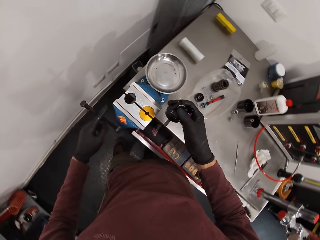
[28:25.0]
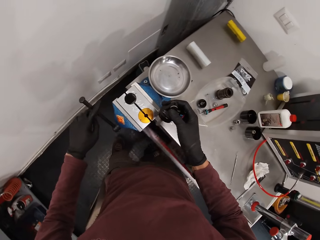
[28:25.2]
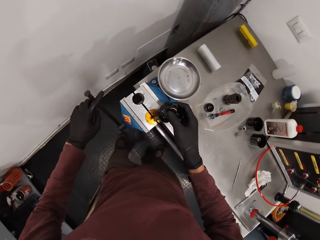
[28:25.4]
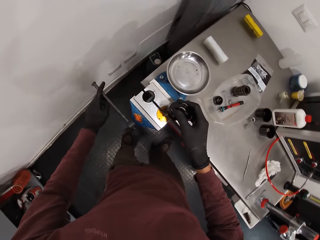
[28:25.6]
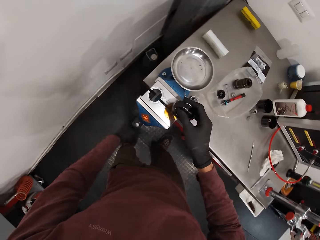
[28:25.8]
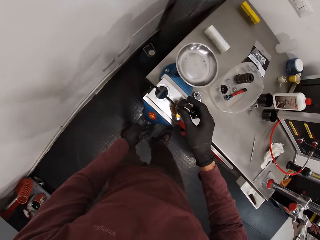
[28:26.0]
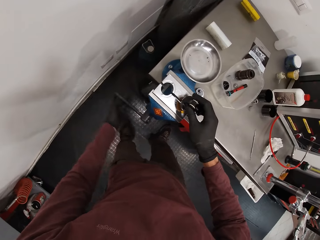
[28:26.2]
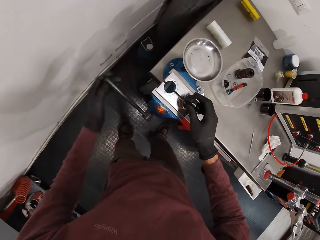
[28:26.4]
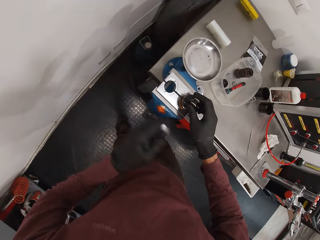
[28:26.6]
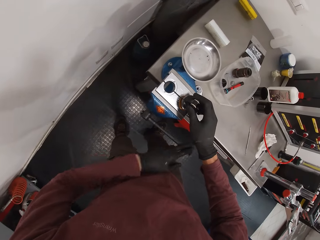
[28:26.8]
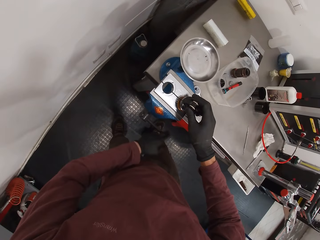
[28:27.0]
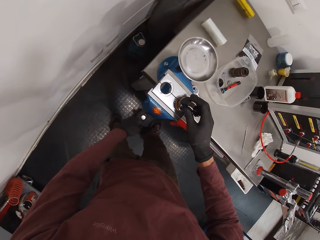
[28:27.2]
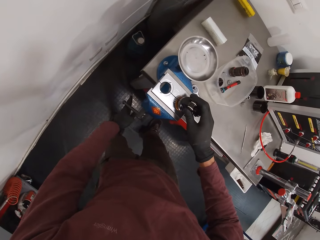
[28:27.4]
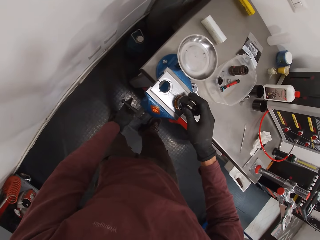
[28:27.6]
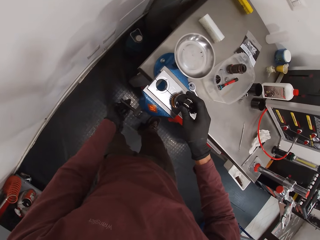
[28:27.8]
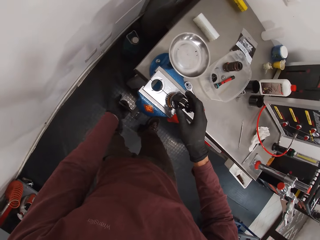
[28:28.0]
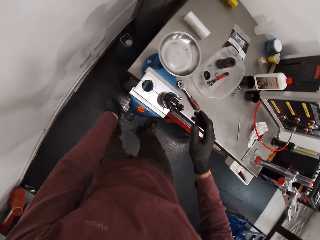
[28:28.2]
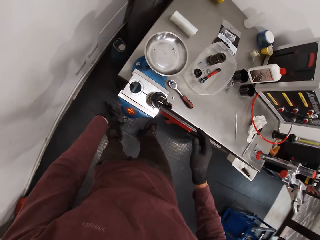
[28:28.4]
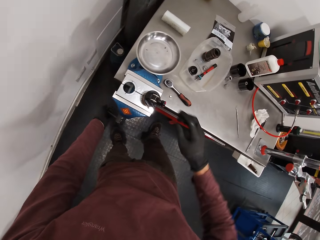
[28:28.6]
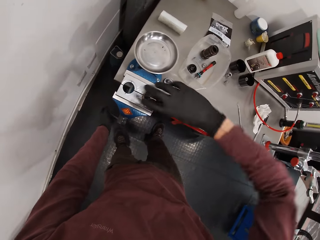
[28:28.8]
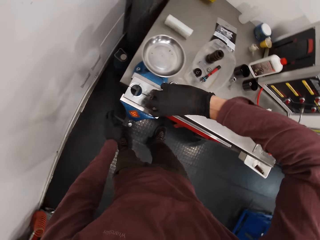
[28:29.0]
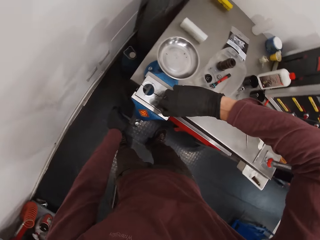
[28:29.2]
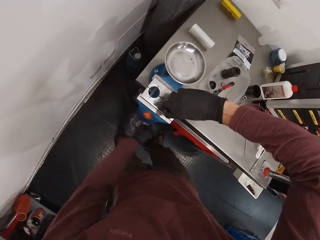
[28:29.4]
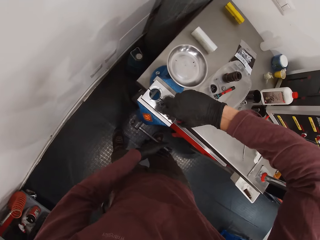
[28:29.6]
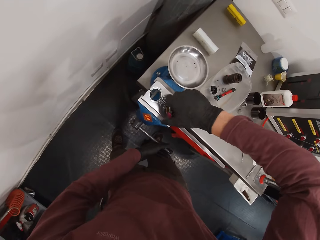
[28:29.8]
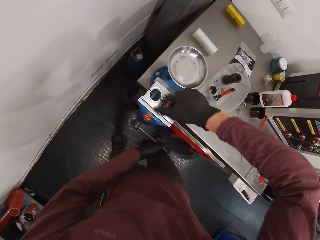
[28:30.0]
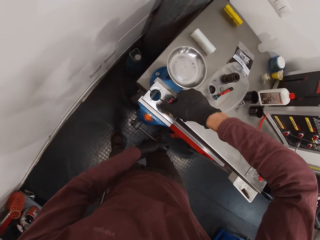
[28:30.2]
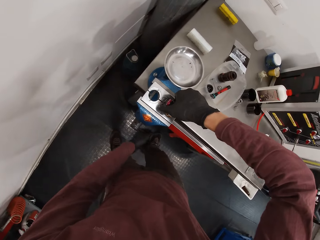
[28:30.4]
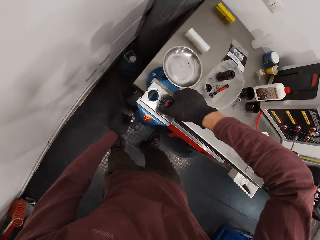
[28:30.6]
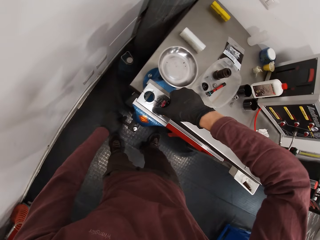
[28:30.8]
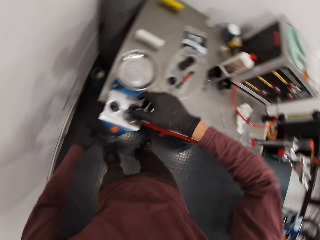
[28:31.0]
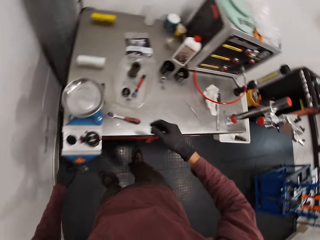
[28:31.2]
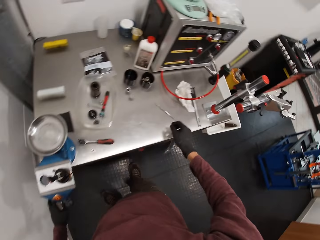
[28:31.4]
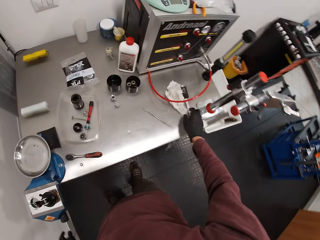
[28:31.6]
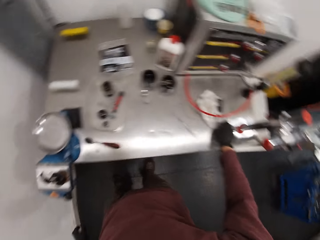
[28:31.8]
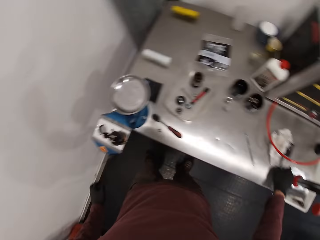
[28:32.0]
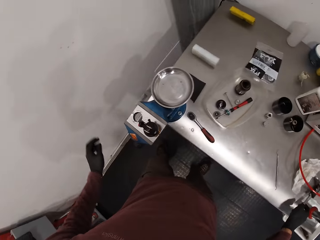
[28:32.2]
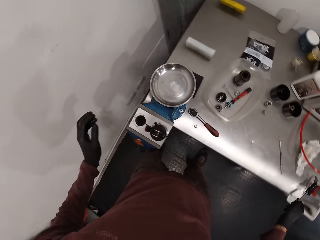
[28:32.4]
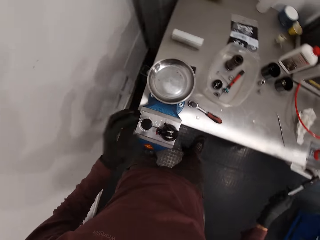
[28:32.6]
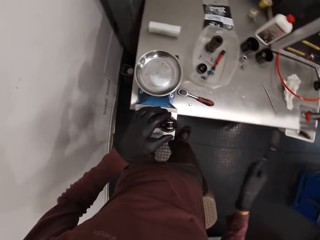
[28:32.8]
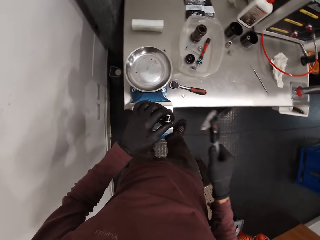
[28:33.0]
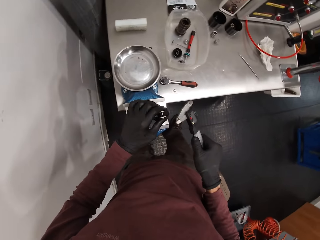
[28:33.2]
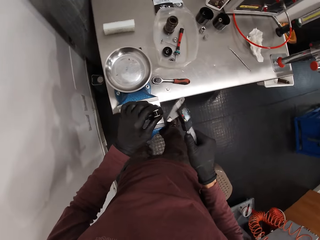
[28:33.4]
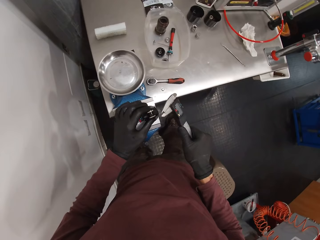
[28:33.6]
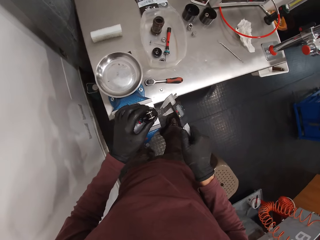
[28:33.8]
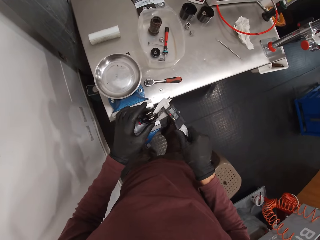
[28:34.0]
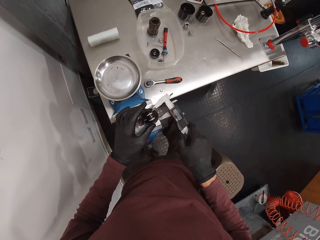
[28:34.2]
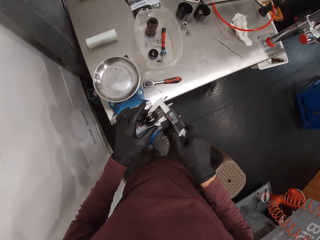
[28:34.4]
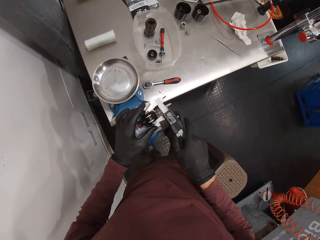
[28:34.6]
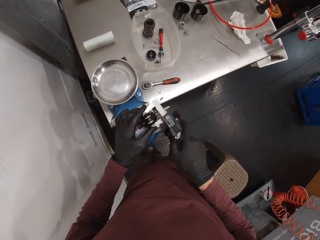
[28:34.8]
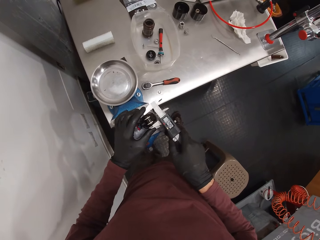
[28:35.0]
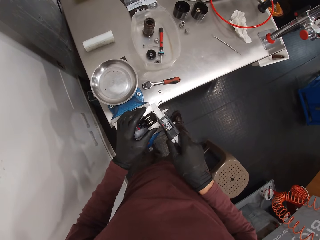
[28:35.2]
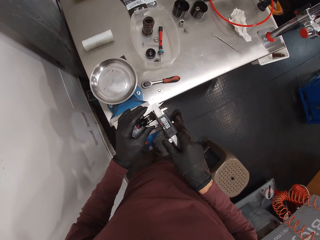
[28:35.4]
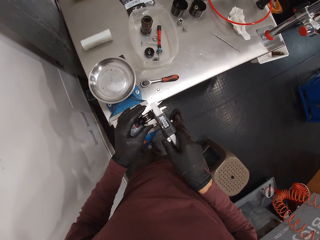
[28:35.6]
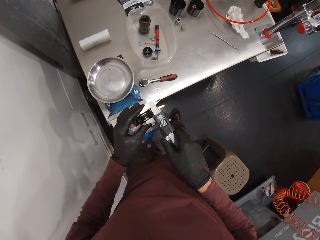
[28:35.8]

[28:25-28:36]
The camera wearer inserts the bicycle component in his right hand into the two-piece clamp screw in the workbench vice. He rotates a rod on the table. He fastens the jaw of the workbench vice with his left hand. He rotates the rod on the table. He picks the digital vernier caliper from the workbench with his right hand. He takes a measurement of the bicycle component with the digital vernier caliper in his right hand.

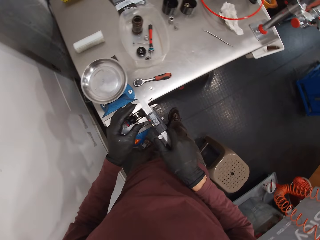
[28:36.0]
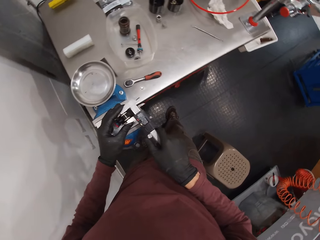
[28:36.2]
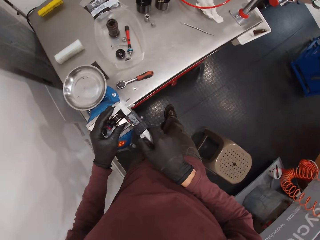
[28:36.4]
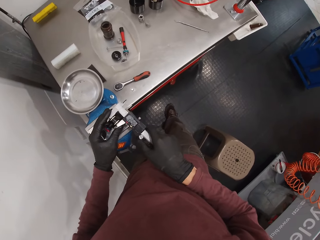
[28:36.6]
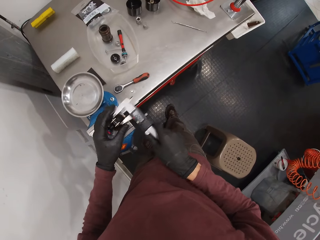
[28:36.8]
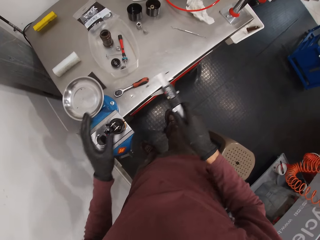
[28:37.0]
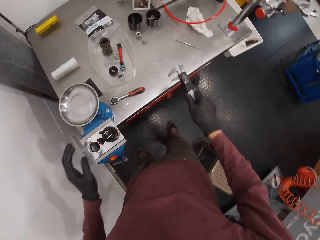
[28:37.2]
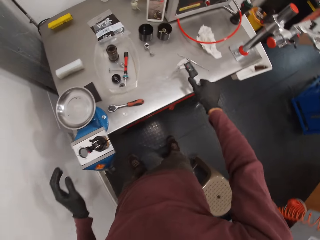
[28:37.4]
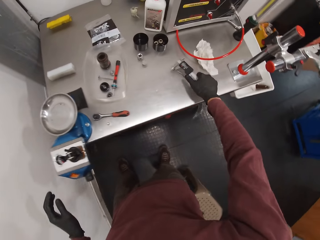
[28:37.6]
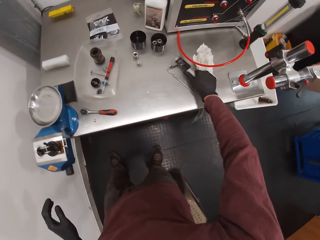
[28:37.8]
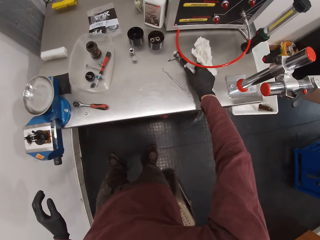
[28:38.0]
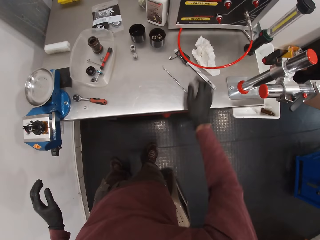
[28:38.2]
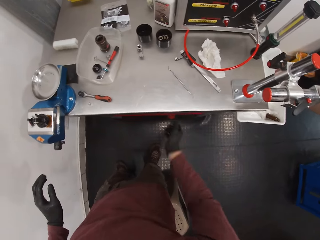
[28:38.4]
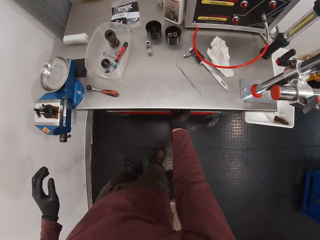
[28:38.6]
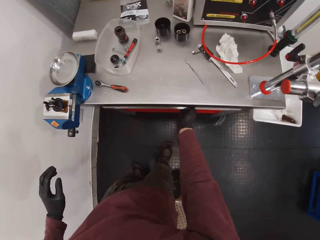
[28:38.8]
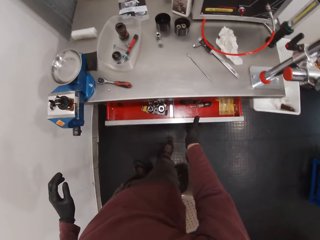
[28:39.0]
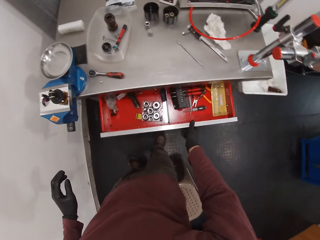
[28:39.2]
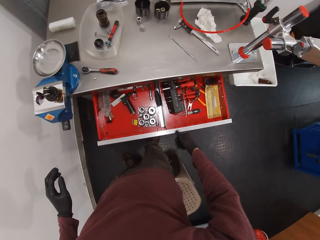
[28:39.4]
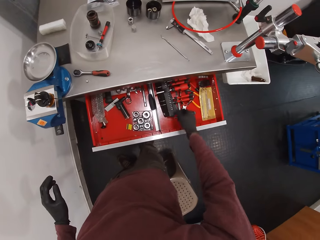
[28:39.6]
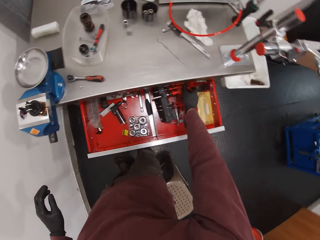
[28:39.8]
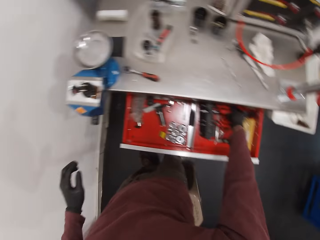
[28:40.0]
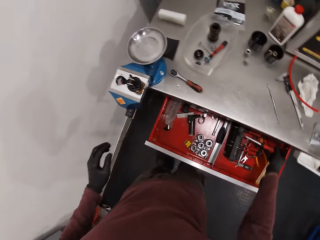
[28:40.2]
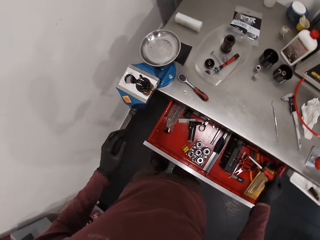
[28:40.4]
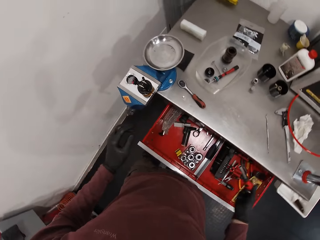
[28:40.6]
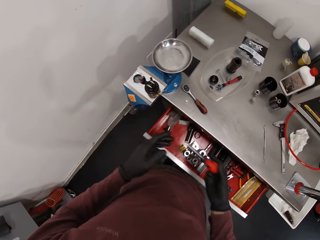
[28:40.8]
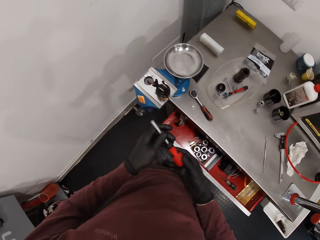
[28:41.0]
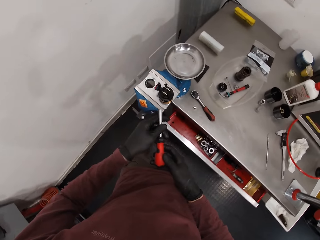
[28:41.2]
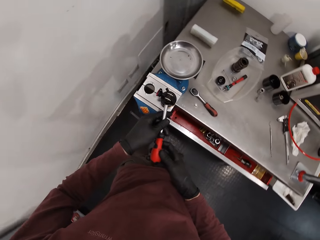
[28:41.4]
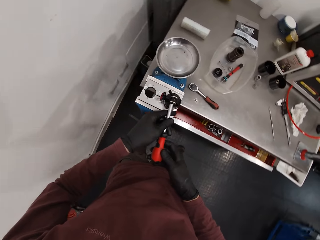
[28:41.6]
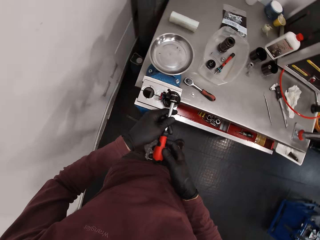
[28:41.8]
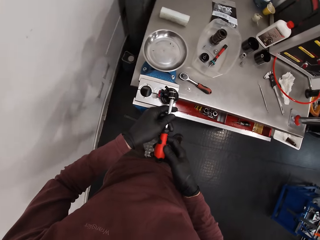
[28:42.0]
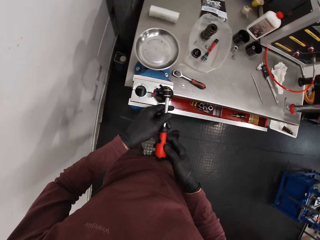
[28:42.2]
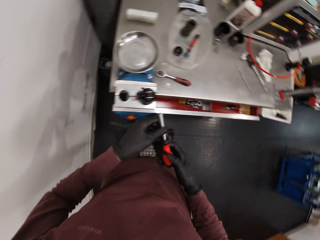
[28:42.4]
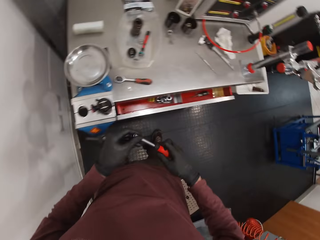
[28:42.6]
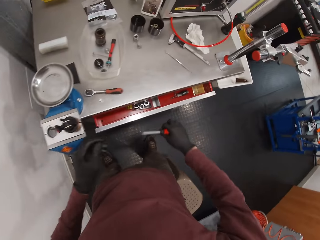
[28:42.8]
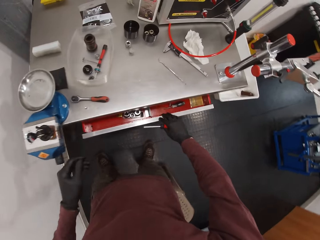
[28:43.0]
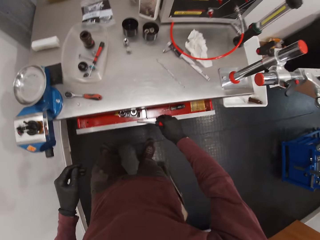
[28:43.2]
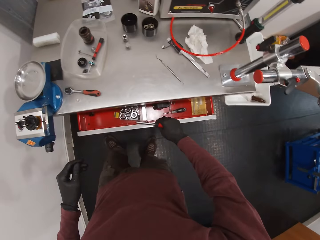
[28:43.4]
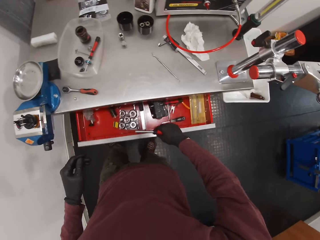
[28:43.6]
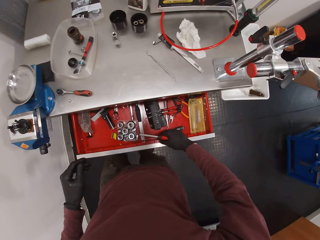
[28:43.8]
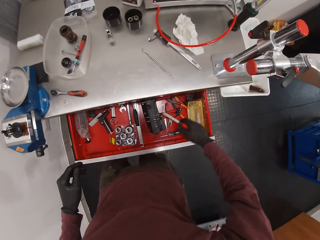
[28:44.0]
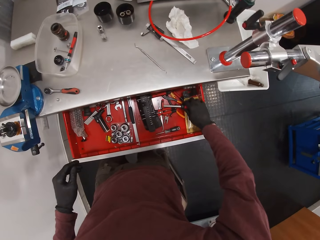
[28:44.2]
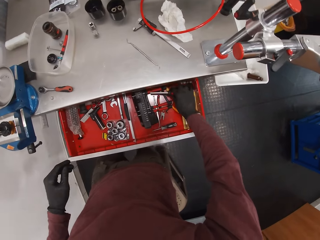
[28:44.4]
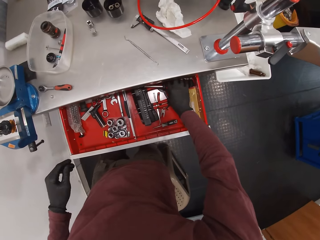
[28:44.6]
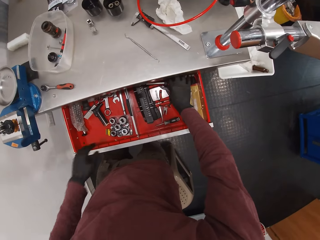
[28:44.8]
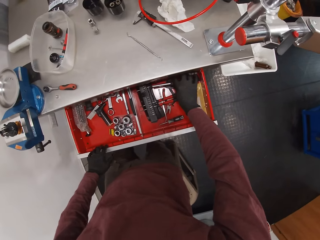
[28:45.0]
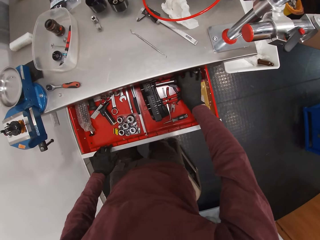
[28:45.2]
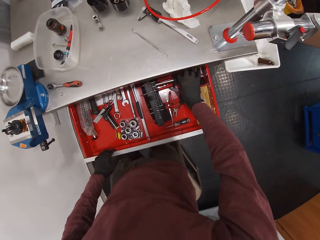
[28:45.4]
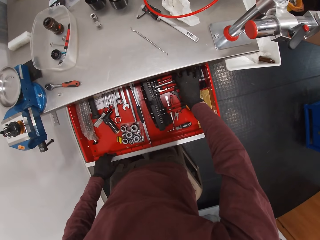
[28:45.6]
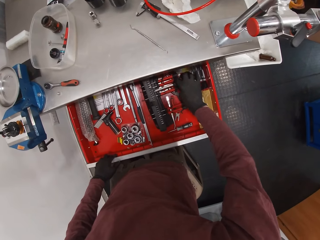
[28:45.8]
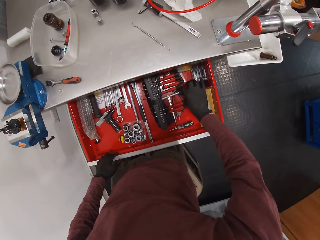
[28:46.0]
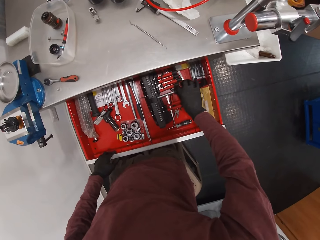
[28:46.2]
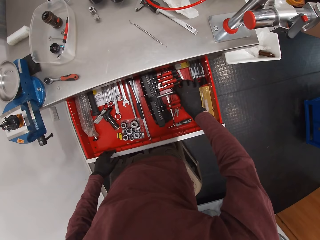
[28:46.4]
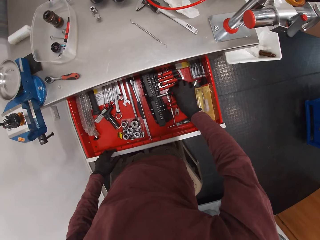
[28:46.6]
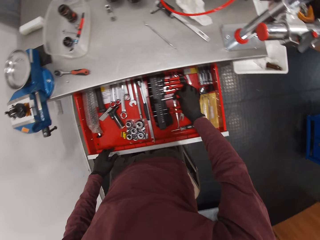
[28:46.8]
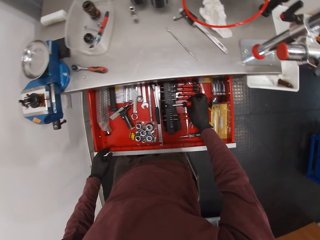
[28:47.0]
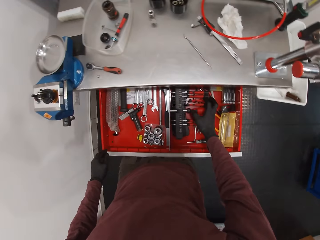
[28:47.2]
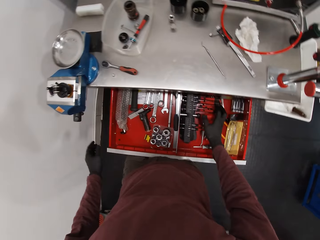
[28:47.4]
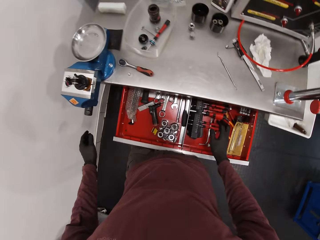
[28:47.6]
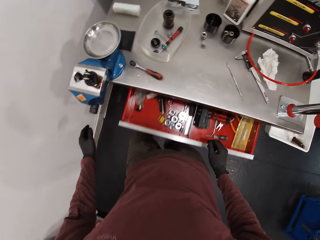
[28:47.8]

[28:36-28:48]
The camera wearer places the digital vernier caliper on the workbench with his right hand. He opens a drawer under the workbench with his right hand. He picks a socket screwdriver from the drawer with his right hand. He pushes the drawer with his knees. He closes the drawer. He tightens a bolt with the screwdriver. He touches the bicycle component with the socket screwdriver in his hands. He pulls out the drawer under the workbench with his right hand. He places the socket screwdriver in the drawer. He arranges tools in the drawer. He pushes the drawer with his knees.
